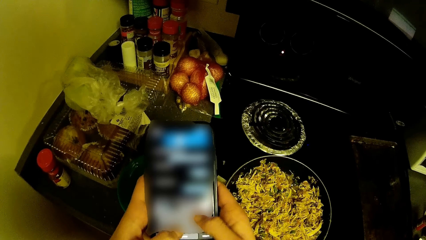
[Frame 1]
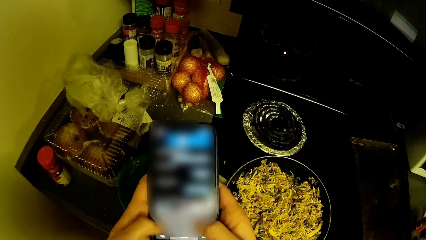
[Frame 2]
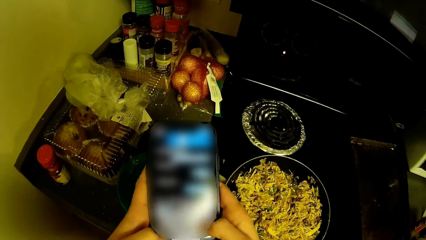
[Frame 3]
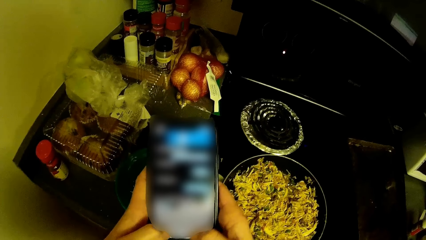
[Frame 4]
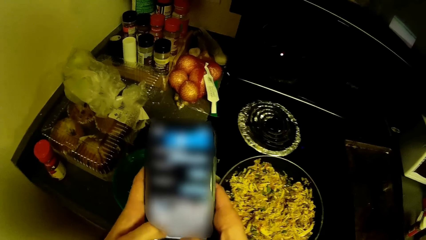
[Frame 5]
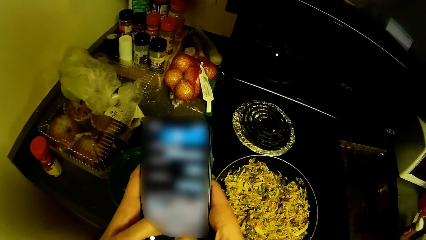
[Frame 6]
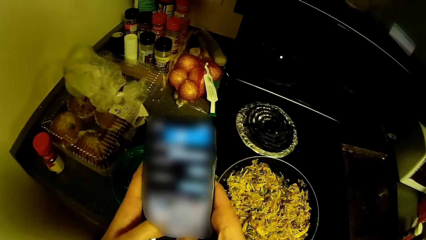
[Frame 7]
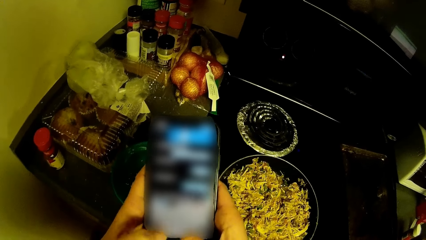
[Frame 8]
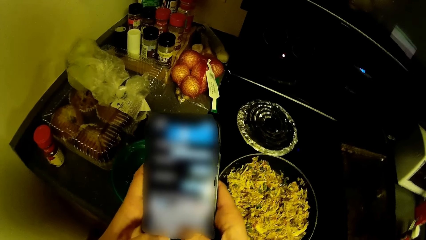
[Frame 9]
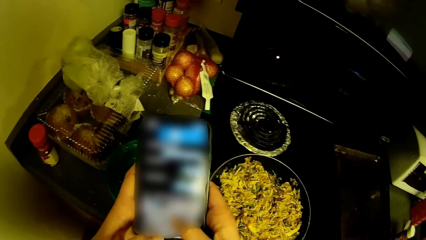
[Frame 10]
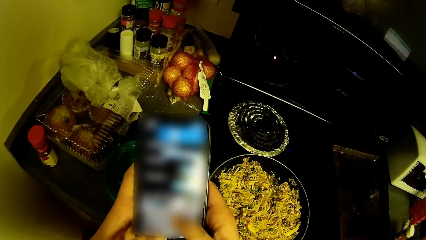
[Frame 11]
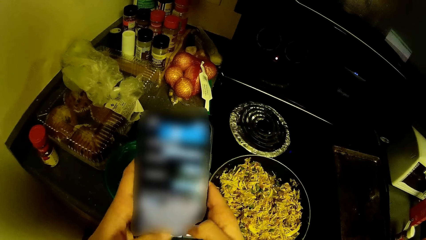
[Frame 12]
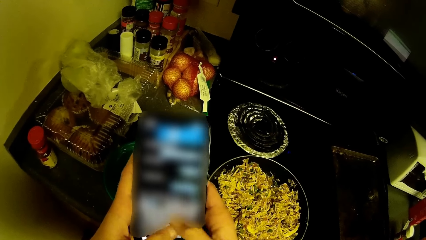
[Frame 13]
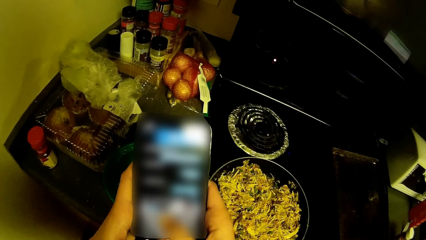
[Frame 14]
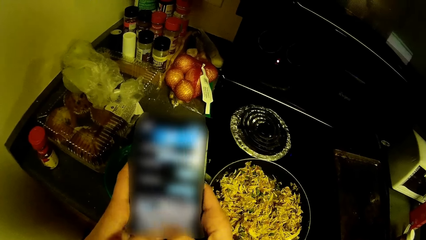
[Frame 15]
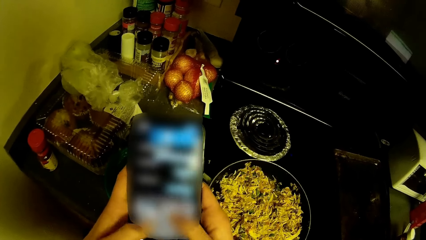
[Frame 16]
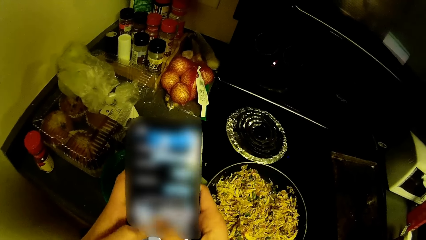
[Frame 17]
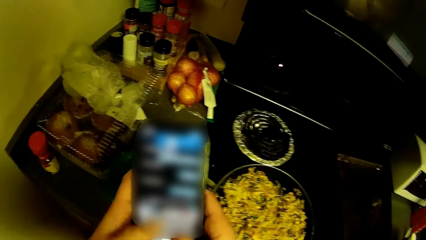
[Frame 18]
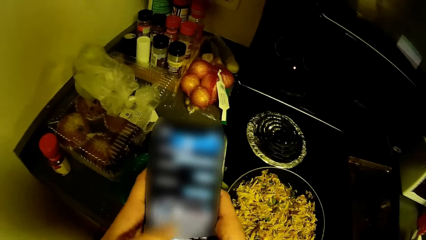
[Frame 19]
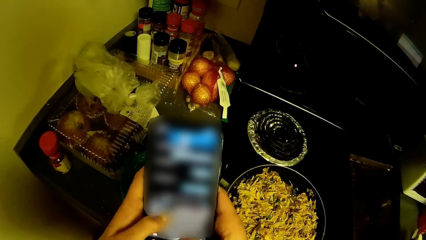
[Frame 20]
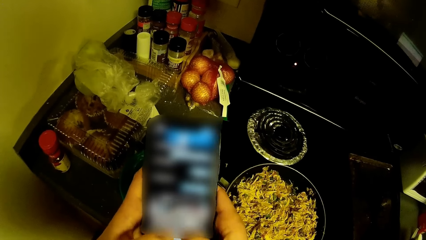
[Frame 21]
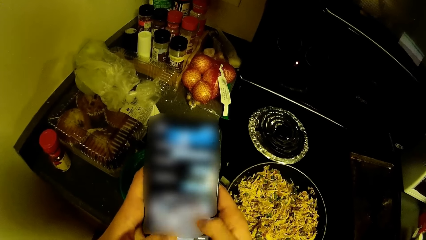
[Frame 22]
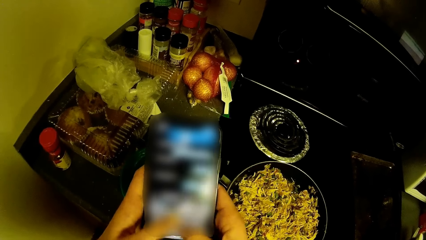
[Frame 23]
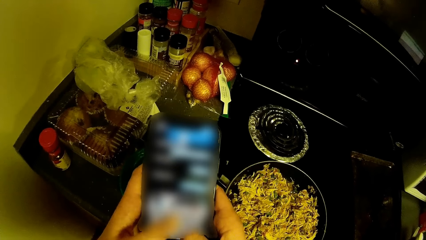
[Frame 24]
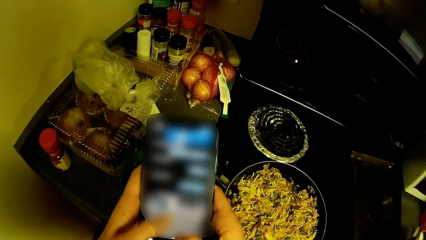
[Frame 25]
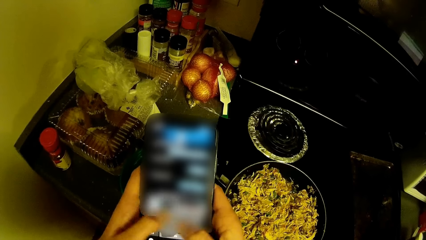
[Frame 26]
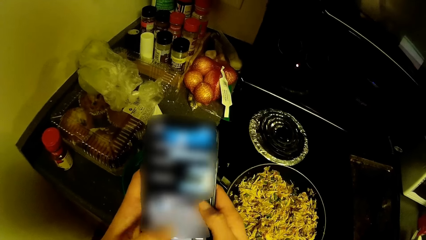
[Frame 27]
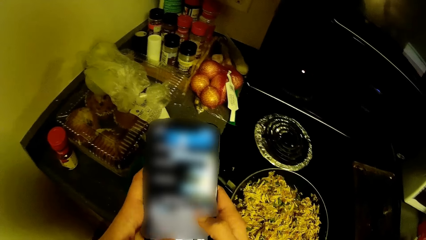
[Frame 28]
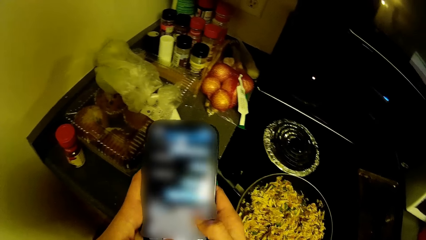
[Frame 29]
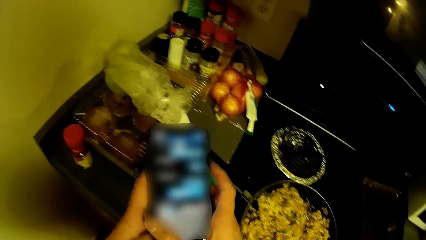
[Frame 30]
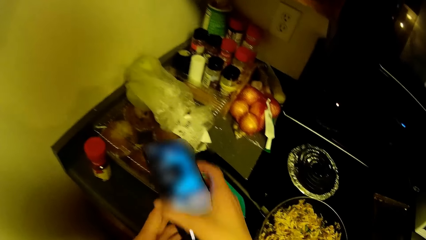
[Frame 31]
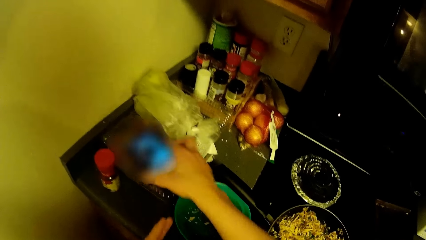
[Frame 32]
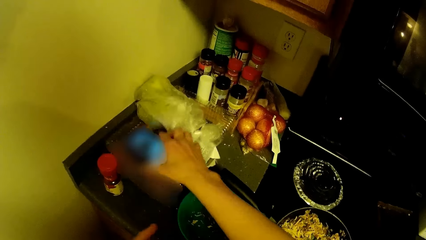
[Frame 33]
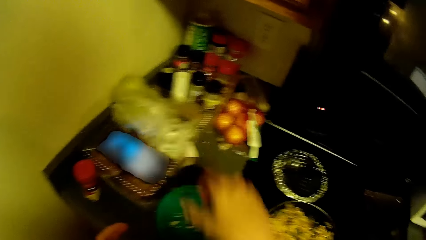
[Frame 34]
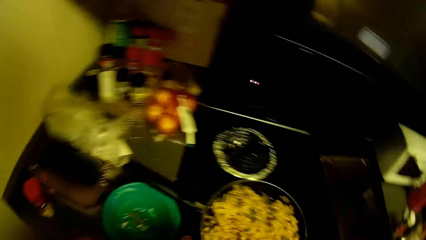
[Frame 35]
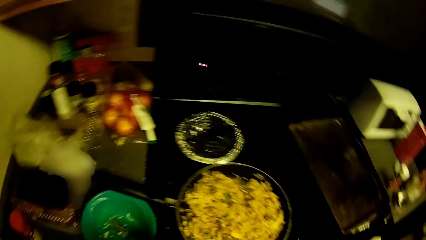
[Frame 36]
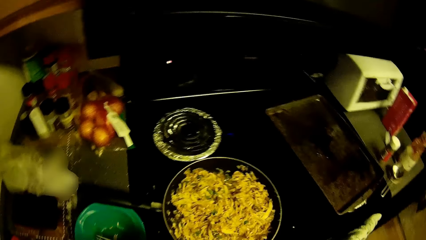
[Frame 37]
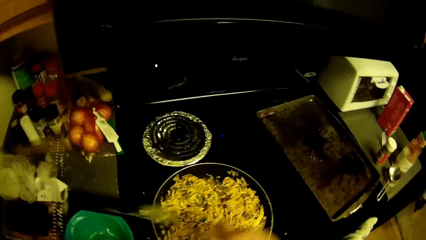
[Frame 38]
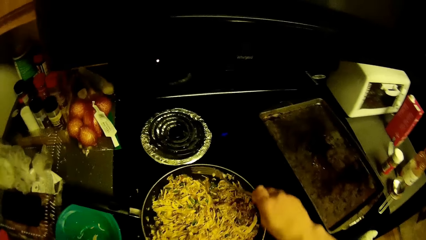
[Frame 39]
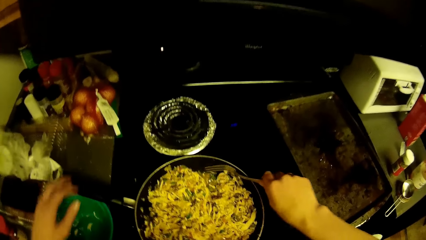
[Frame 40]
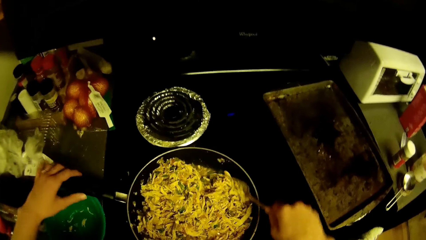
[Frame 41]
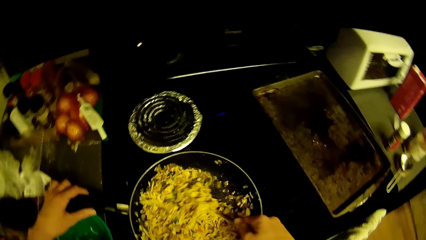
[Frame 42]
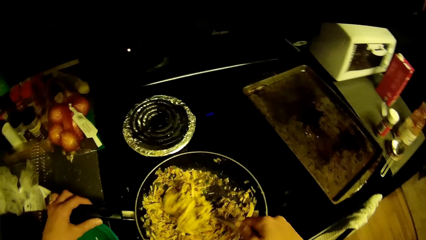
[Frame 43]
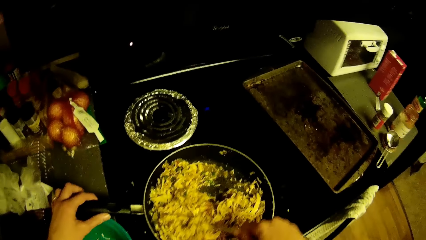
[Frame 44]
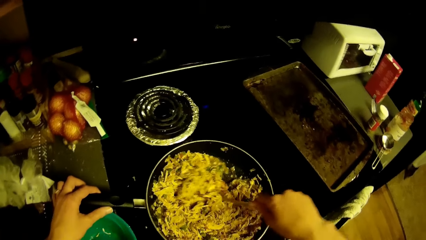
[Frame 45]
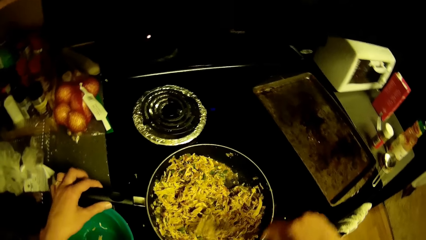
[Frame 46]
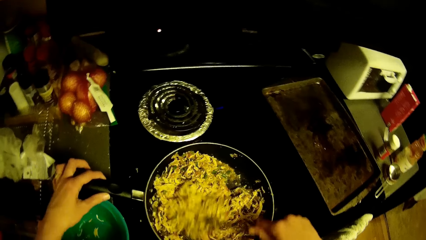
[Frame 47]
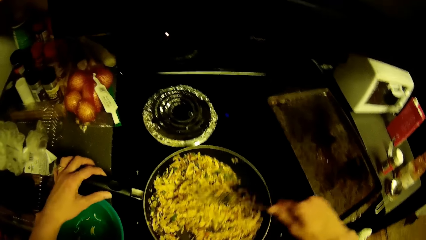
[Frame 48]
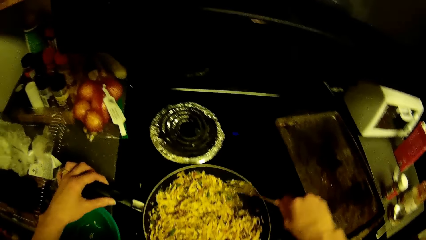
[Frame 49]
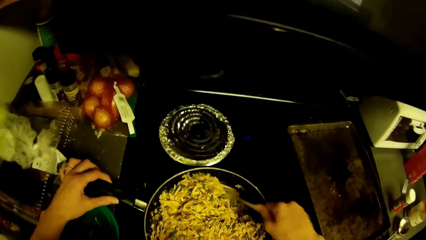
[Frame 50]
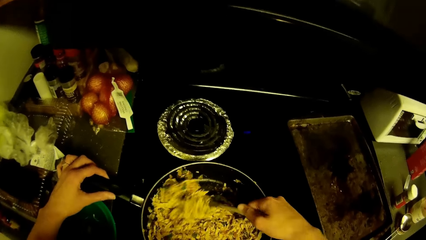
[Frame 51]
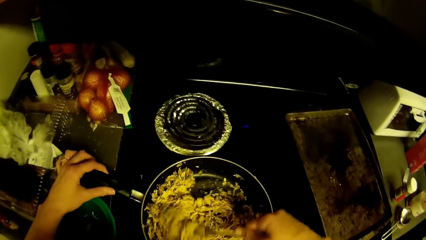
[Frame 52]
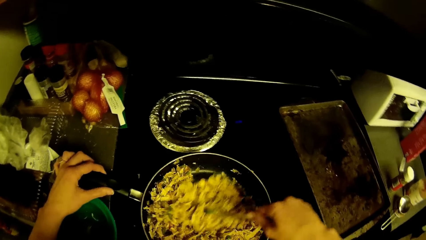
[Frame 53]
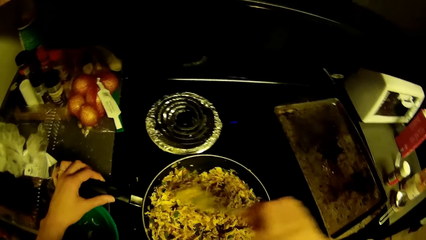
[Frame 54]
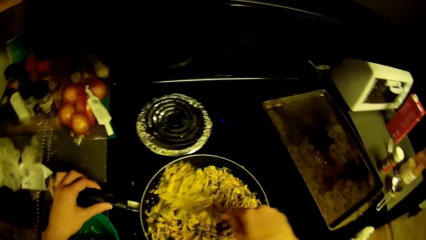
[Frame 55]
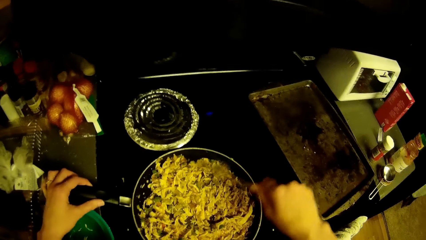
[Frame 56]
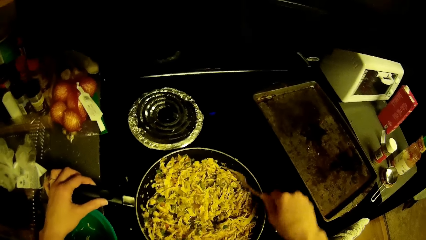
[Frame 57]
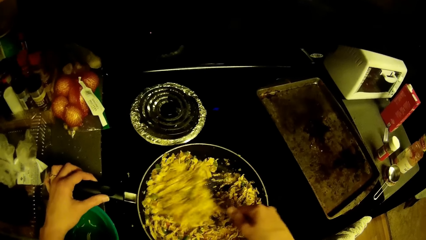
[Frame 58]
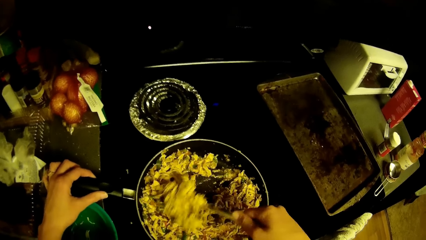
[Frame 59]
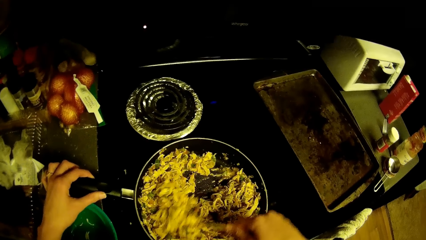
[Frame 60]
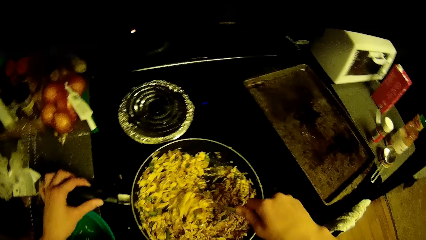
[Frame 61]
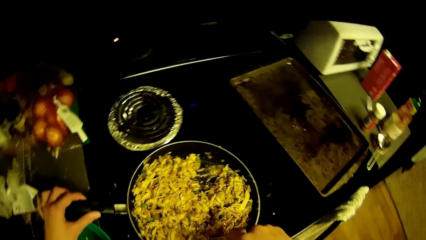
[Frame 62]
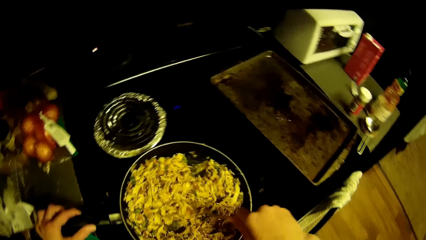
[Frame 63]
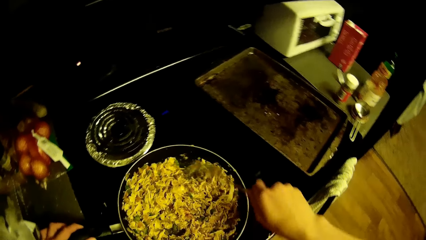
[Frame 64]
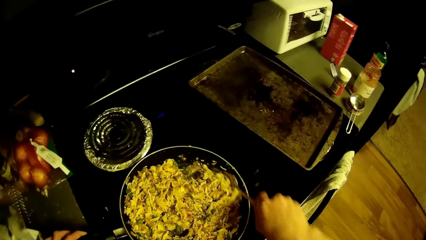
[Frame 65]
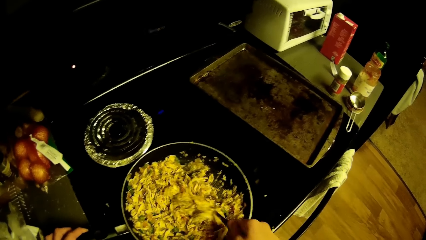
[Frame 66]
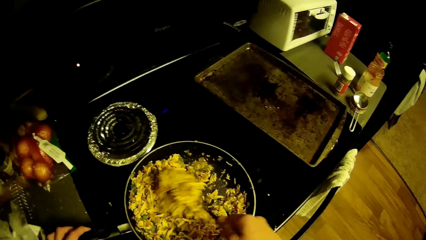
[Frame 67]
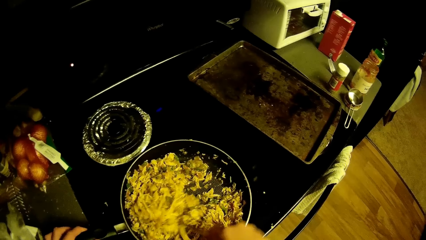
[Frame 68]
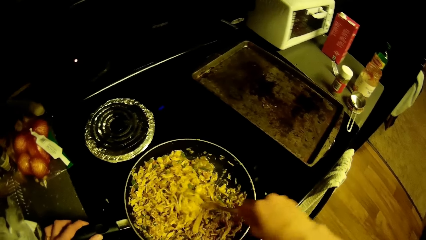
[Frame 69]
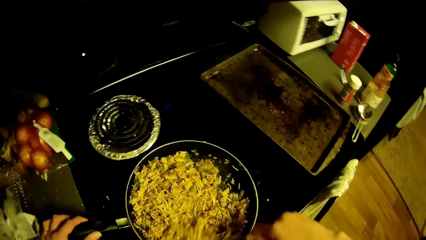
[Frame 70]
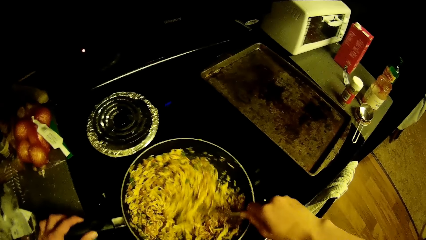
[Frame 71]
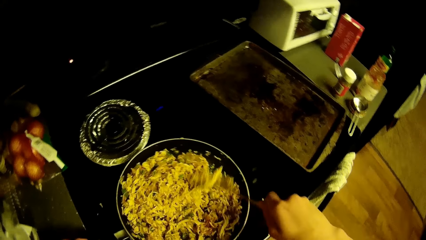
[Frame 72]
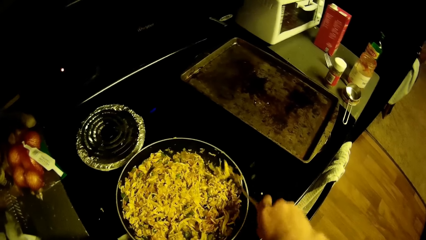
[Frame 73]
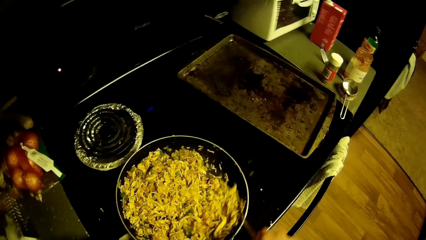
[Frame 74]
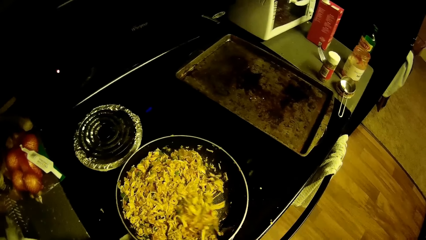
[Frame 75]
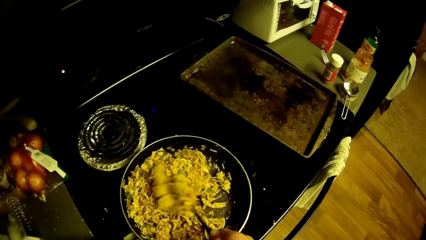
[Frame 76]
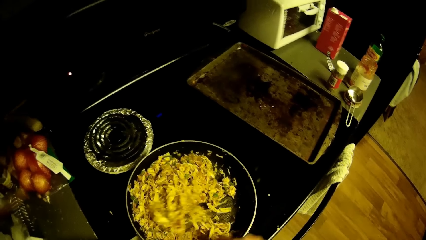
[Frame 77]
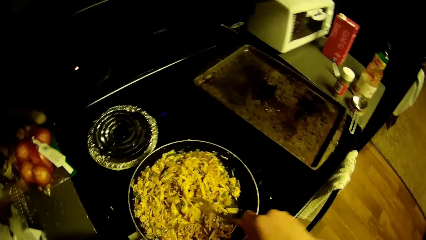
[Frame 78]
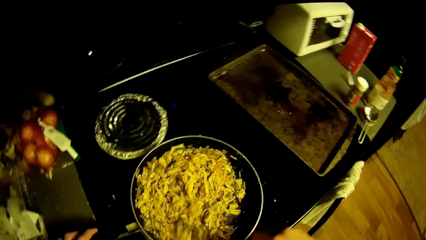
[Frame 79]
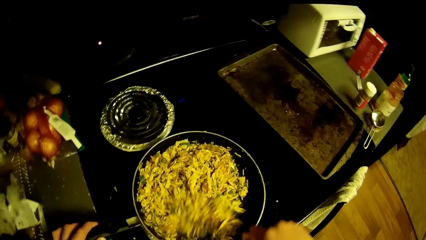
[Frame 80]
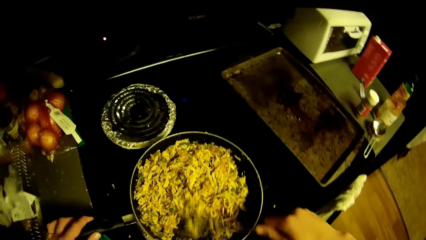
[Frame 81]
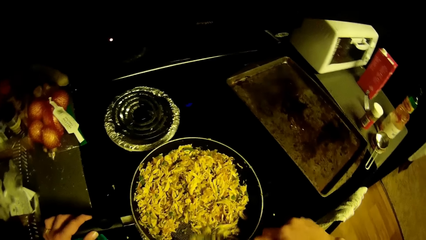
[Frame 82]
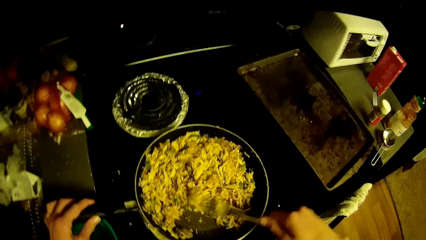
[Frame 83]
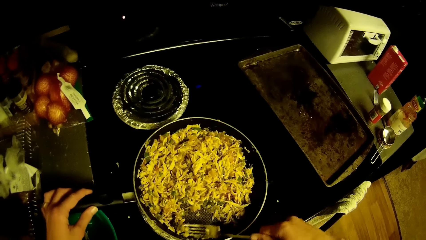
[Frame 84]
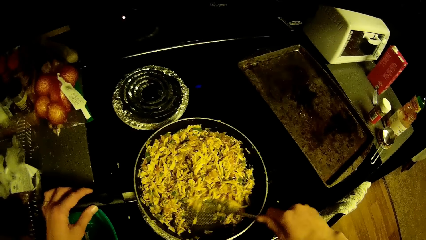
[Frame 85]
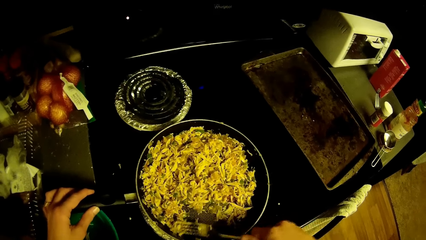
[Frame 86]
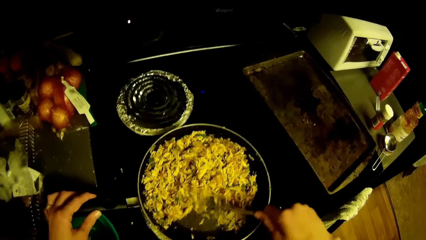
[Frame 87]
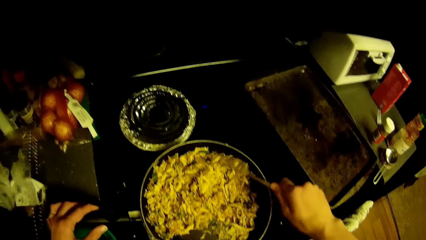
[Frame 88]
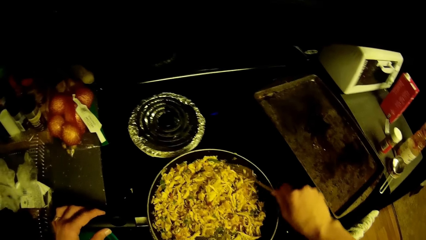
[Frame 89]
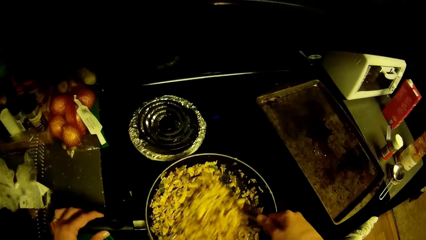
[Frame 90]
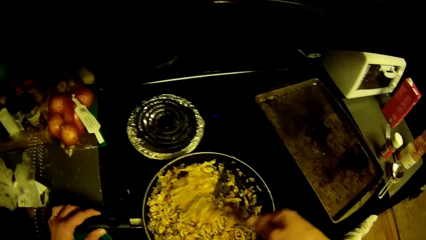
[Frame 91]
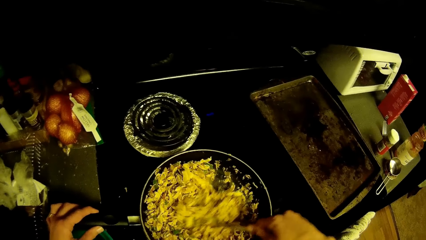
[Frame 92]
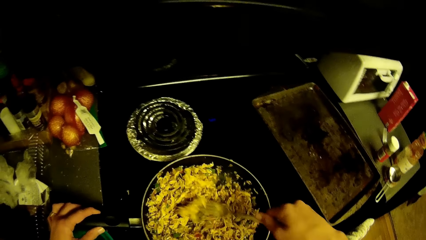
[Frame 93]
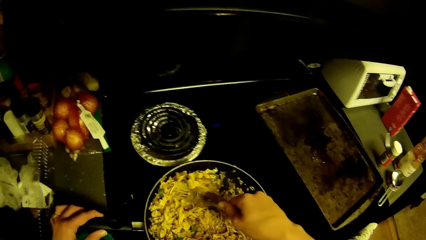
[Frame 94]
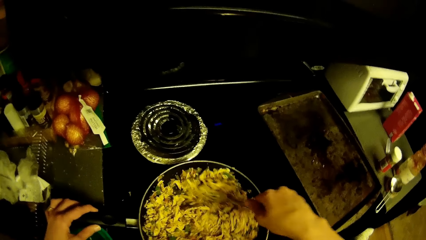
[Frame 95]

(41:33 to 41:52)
The camera wearer drops his phone on the container. They stir the shredded chicken with green peas in the pan with the fork. They hold the fork. They hold the frying pan.
